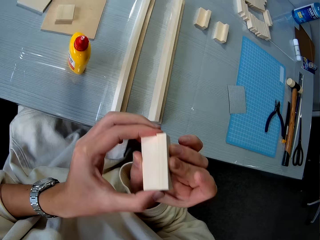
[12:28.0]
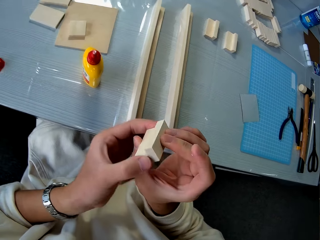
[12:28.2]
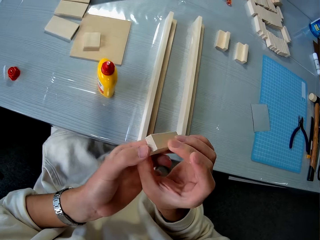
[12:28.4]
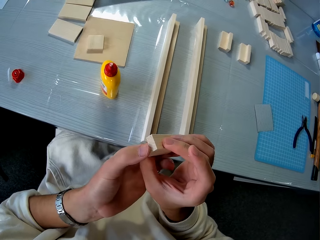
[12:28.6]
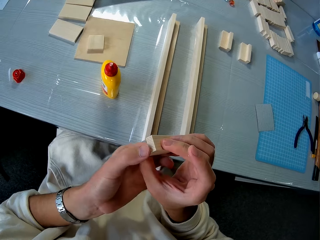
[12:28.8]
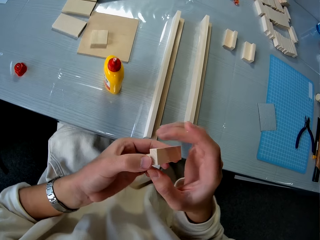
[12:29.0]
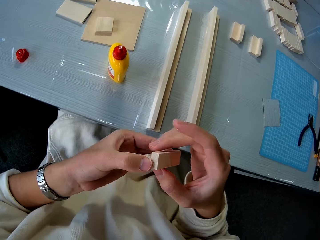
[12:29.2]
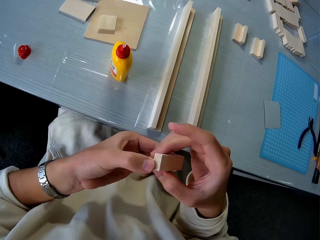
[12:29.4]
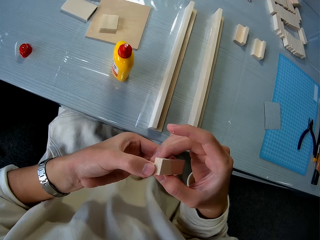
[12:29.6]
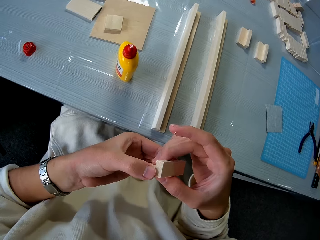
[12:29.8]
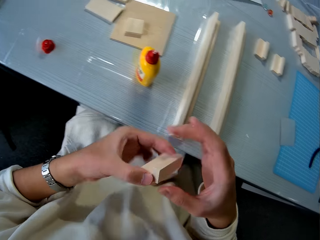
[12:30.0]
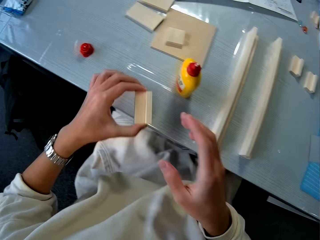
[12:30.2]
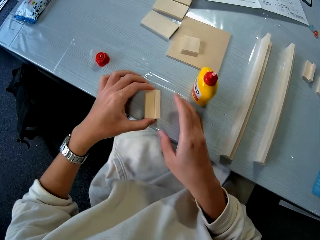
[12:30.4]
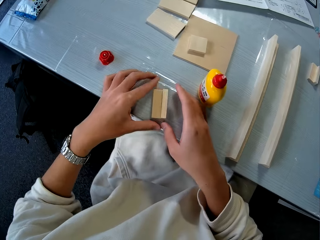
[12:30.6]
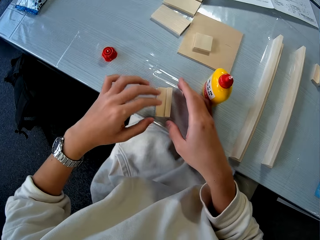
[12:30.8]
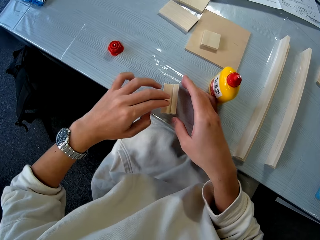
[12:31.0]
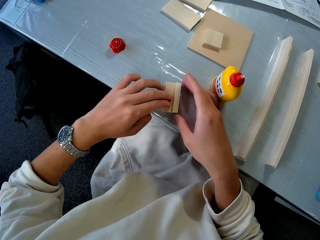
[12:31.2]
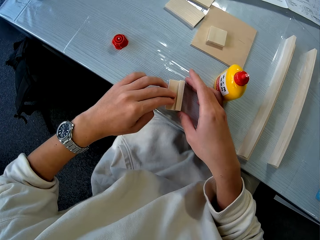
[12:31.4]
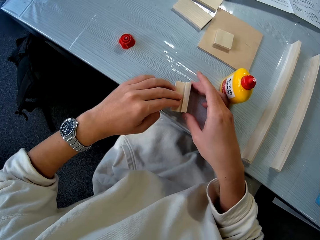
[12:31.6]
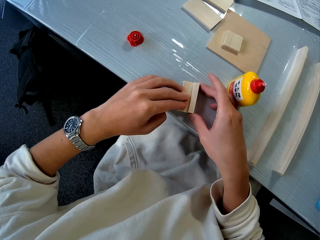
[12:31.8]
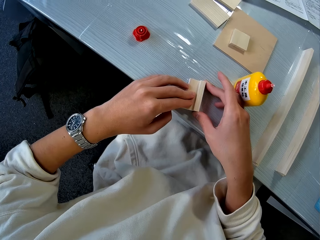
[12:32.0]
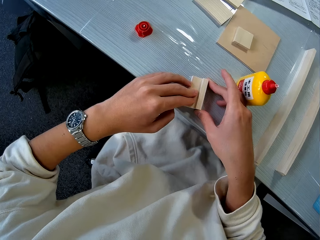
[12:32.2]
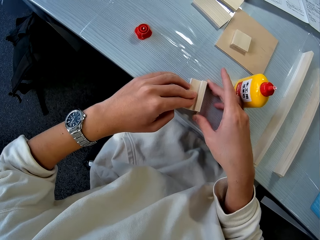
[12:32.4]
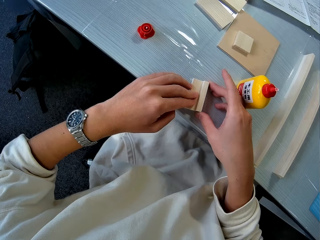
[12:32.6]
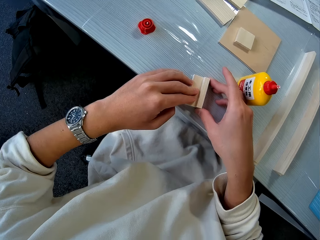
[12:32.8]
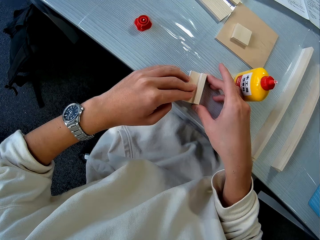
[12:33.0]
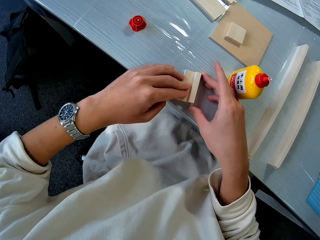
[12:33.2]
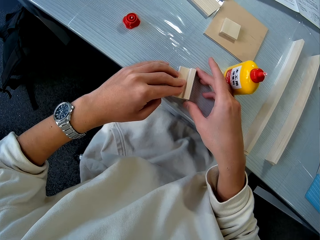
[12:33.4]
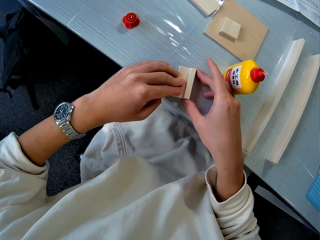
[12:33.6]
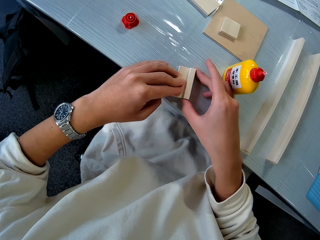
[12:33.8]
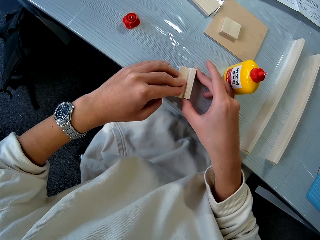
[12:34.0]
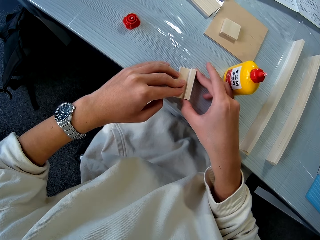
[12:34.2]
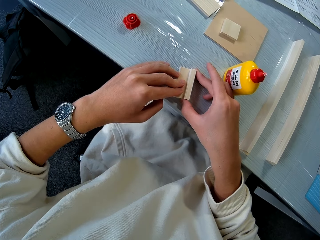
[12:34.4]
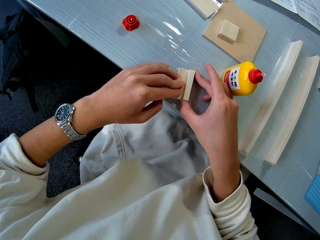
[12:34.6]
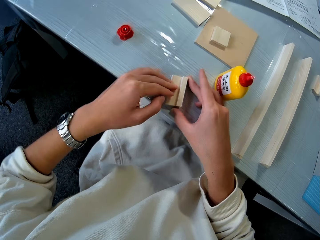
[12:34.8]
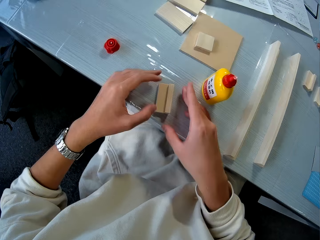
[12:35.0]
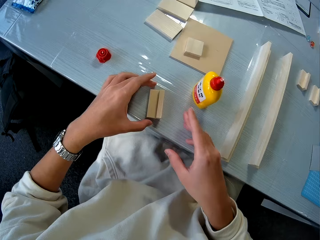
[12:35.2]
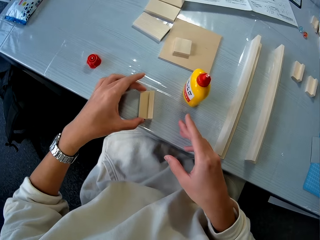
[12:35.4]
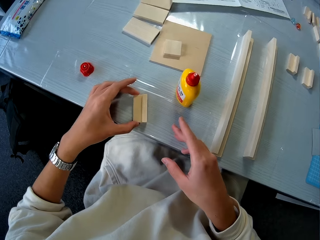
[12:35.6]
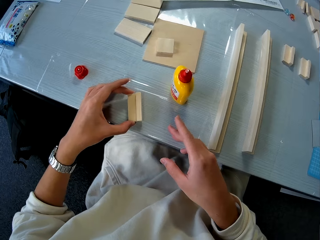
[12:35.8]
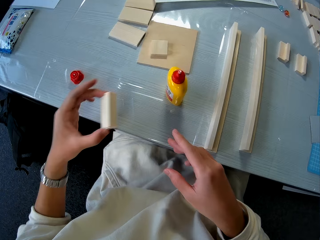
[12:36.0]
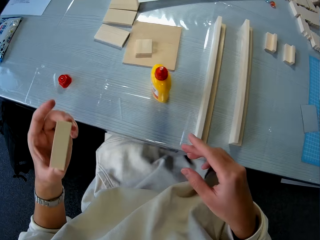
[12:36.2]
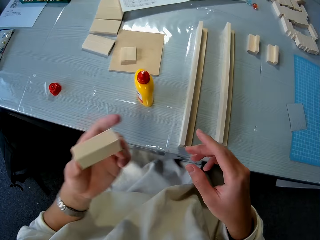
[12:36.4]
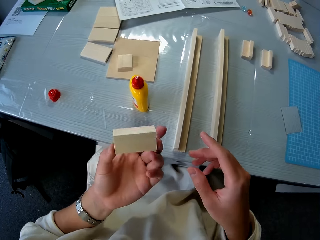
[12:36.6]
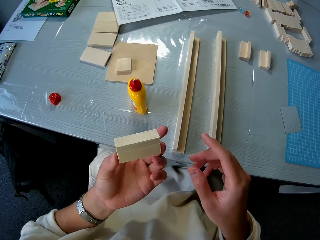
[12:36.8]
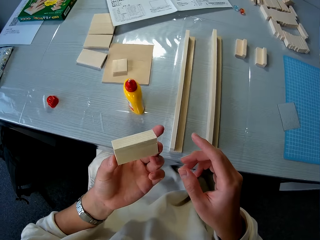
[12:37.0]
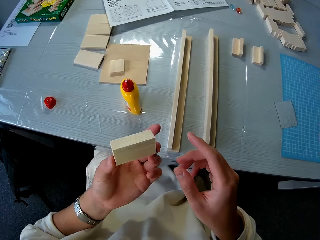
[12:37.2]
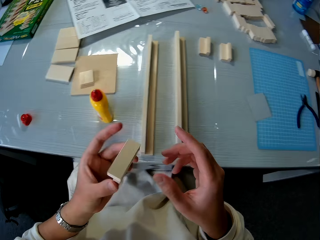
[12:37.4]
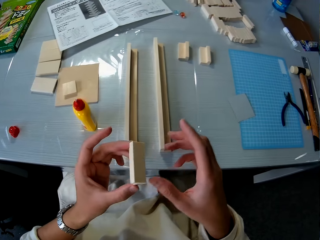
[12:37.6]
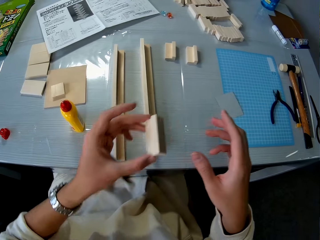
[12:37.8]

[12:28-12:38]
The camera wearer turns the cardboard. They put the aligned piece of wood on the table. They adjust the aligned wood. They squeeze the cardboard. They pick the aligned piece of wood on the table.

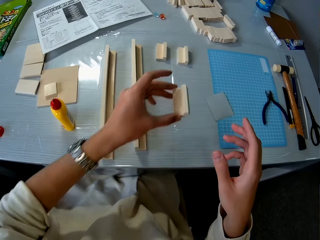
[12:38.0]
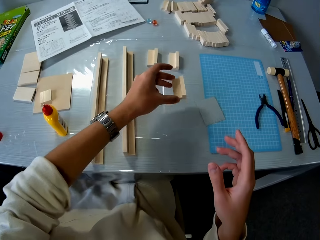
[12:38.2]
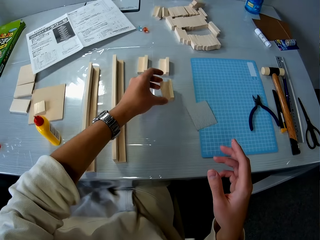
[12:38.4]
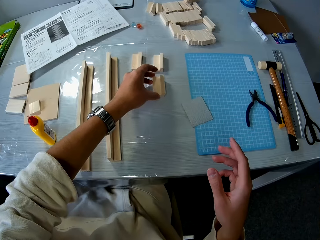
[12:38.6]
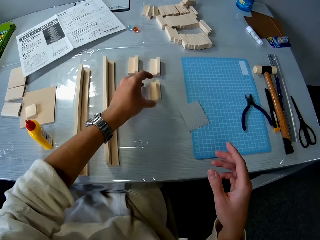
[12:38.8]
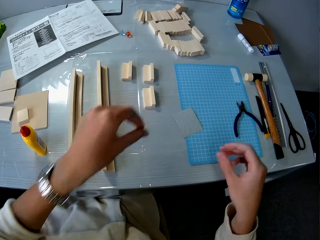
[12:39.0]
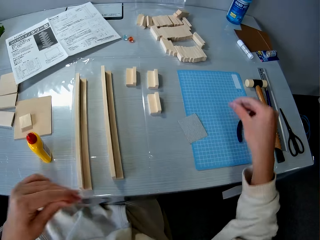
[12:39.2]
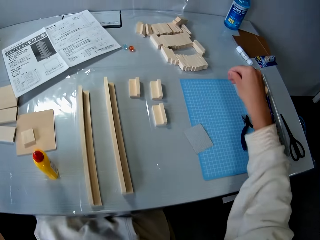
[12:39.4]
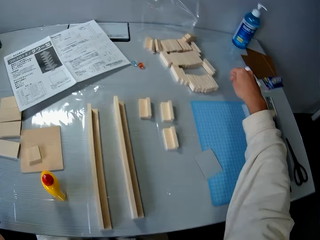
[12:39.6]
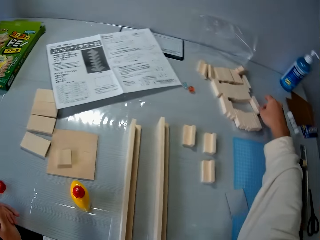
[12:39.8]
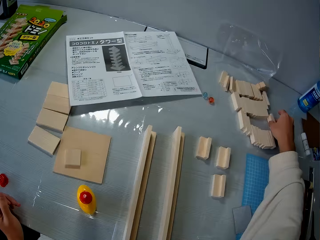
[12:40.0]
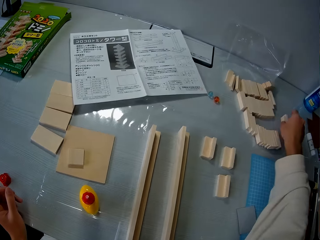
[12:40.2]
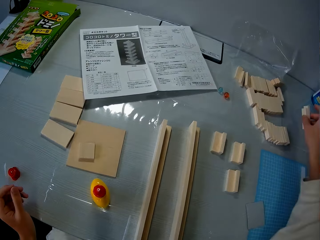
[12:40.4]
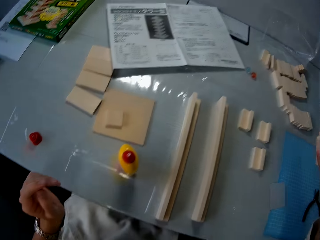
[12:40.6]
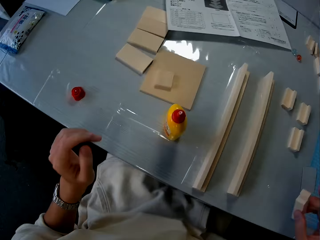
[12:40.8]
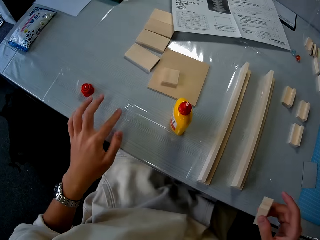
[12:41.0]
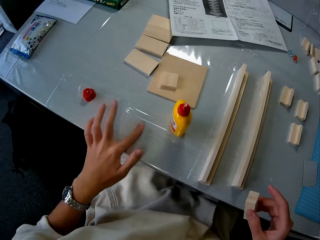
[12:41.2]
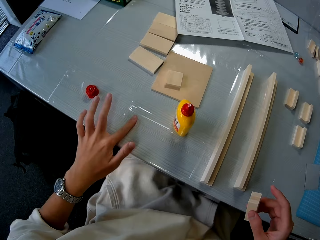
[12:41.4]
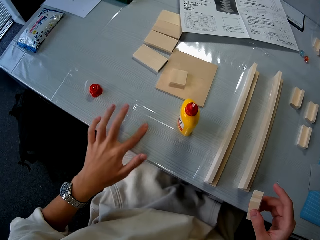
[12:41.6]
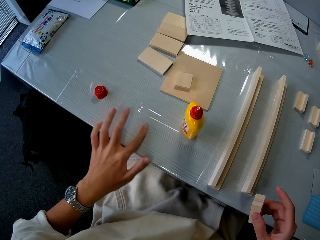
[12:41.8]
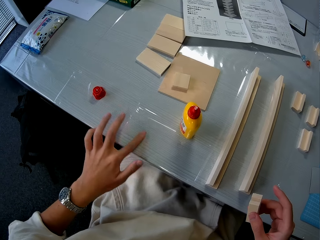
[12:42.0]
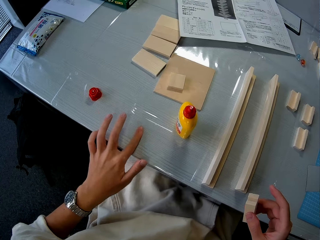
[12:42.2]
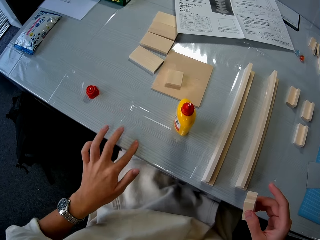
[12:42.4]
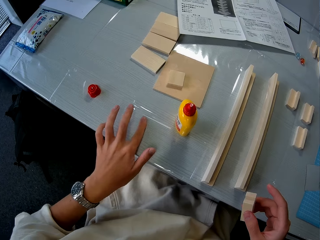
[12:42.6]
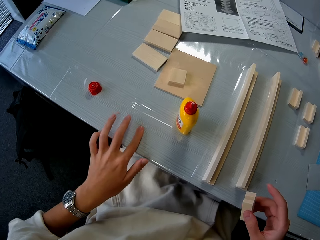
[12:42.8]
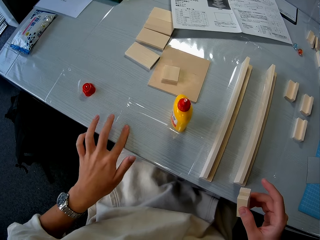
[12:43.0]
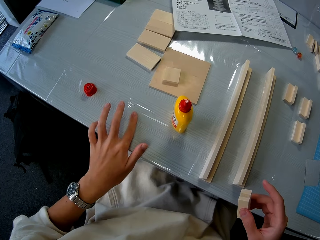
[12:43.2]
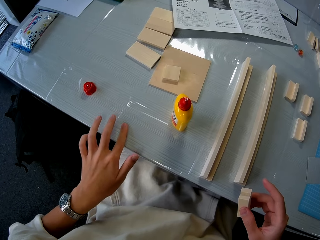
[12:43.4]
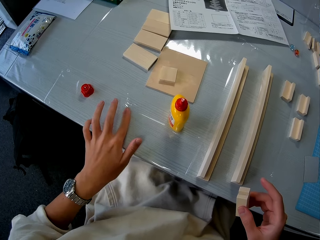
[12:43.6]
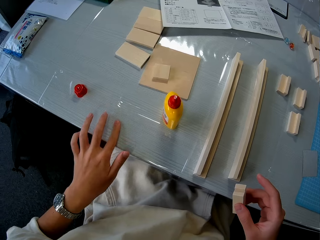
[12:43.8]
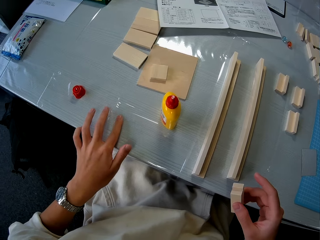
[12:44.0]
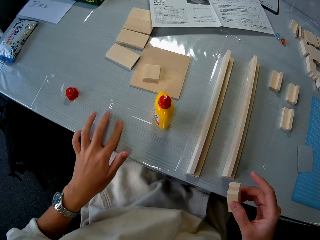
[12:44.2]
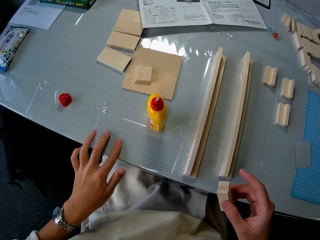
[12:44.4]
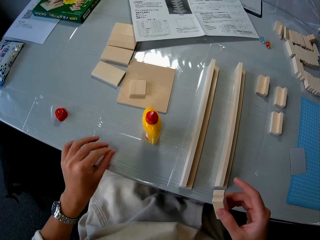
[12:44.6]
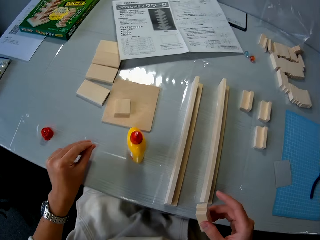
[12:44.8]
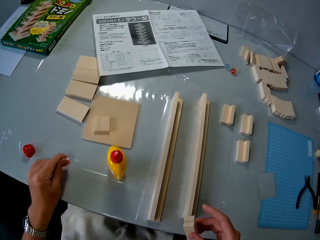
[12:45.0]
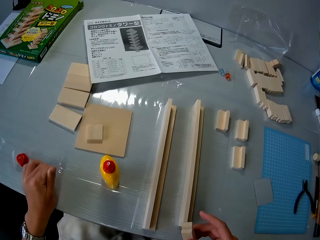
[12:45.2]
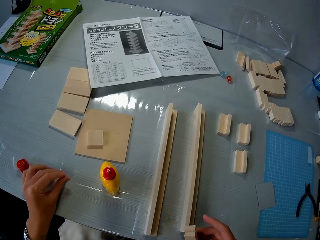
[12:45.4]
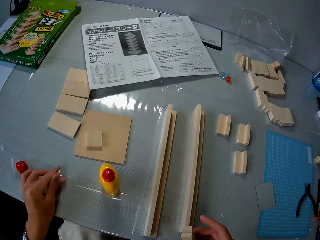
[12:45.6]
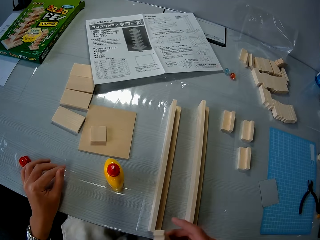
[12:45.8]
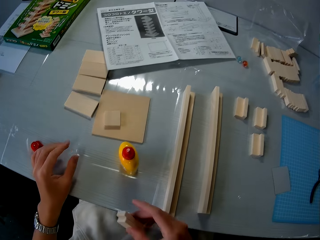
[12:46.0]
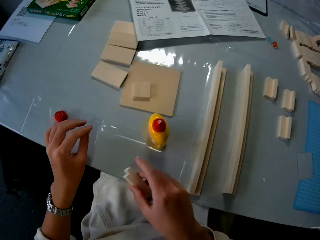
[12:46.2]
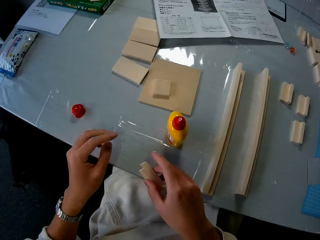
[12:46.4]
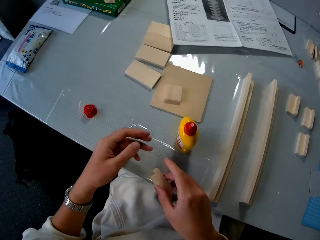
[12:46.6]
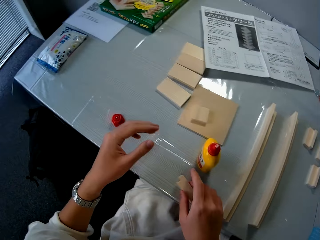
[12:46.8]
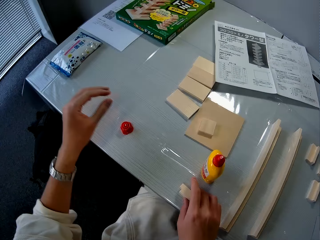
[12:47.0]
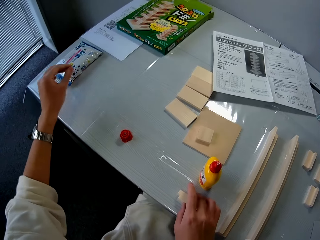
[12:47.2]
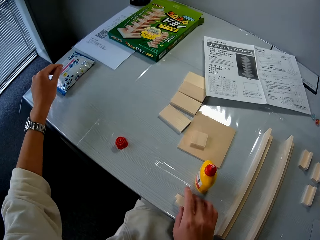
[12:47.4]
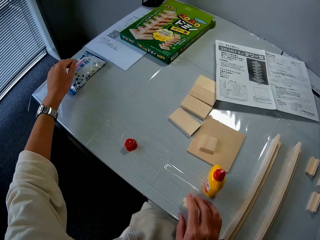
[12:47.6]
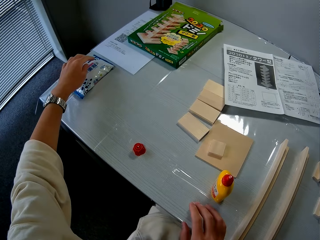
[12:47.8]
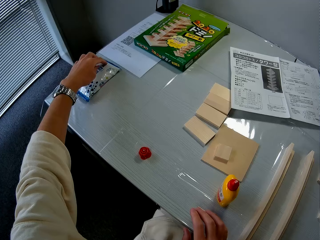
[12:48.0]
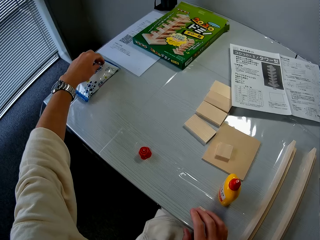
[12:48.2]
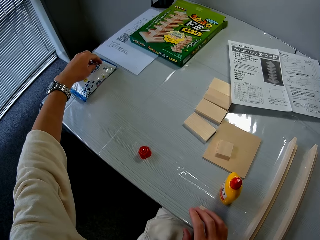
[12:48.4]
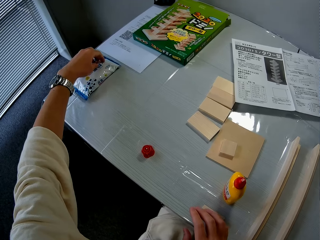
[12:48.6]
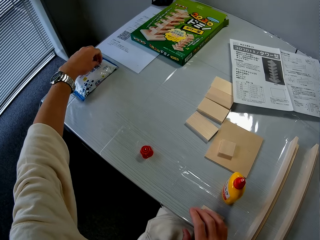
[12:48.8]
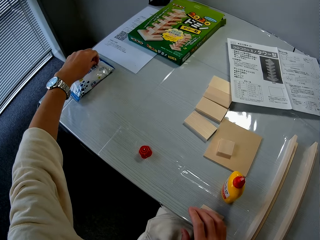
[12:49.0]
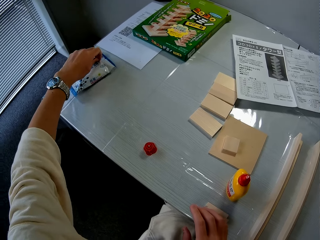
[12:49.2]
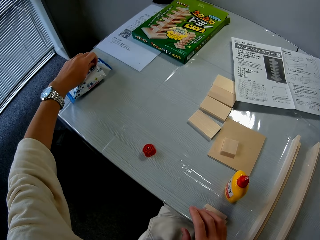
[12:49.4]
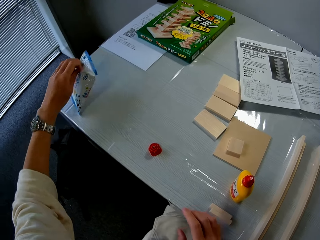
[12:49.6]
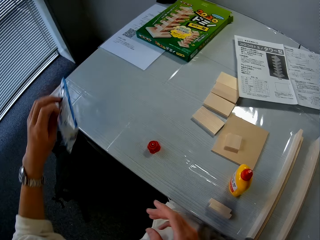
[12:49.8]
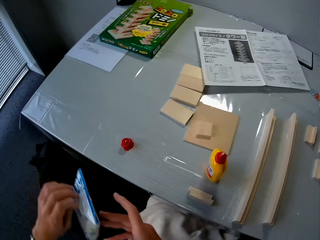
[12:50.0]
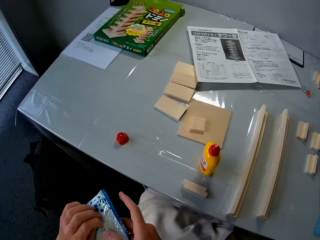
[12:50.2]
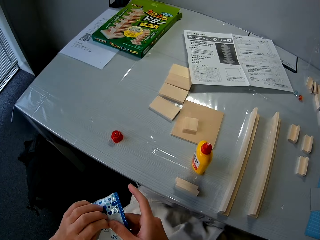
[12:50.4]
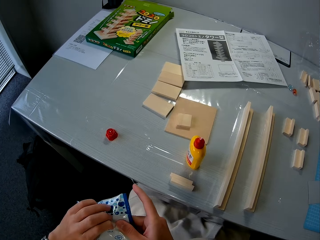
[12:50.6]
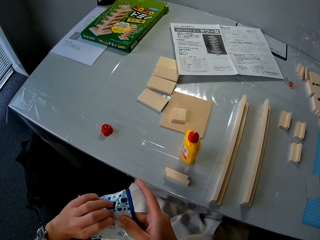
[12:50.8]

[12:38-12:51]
The camera wearer drops the aligned piece of wood on another side of the table. He picks two pieces of wood on the table. He rubs his left index finger on the table. He rubs the finger and moves the hand. He drops the two pieces of wood on the table. He picks a nylon on the table.
